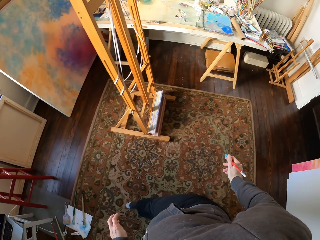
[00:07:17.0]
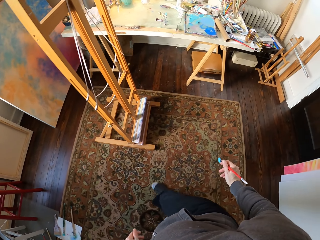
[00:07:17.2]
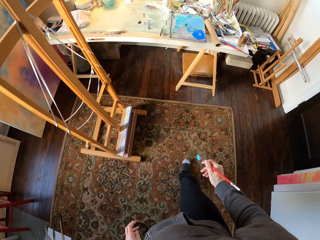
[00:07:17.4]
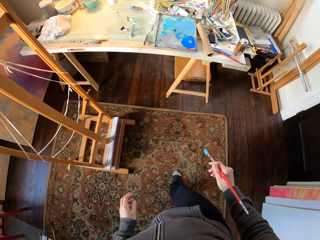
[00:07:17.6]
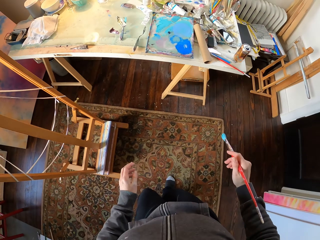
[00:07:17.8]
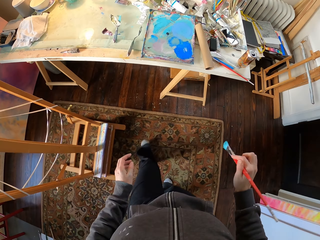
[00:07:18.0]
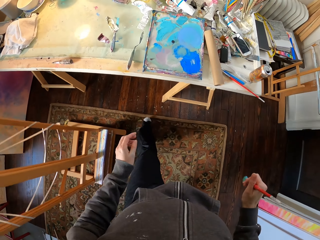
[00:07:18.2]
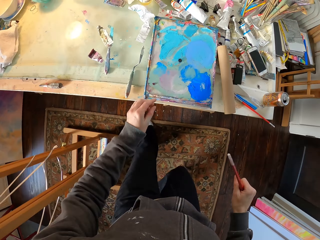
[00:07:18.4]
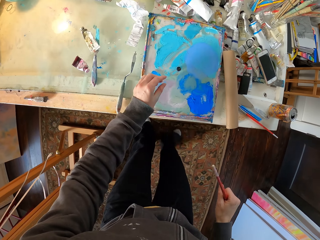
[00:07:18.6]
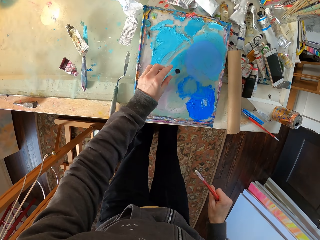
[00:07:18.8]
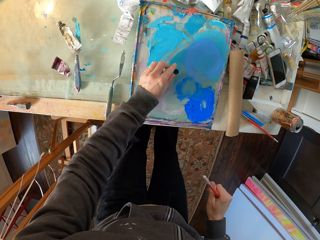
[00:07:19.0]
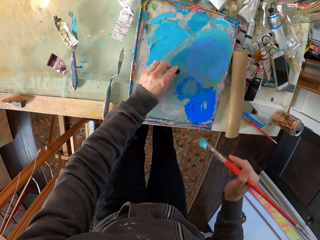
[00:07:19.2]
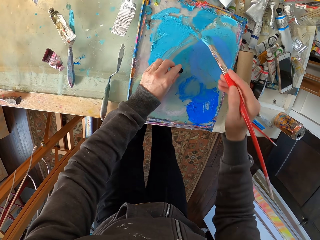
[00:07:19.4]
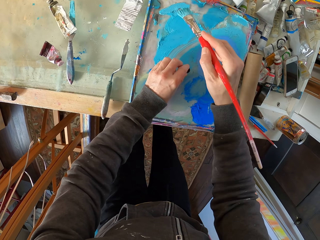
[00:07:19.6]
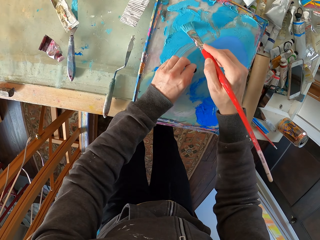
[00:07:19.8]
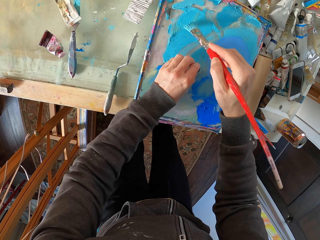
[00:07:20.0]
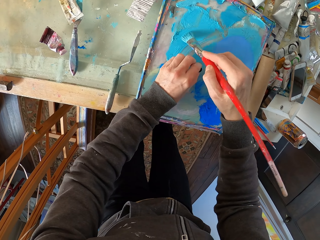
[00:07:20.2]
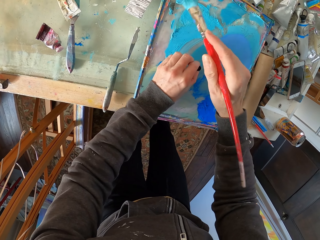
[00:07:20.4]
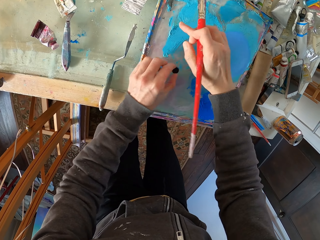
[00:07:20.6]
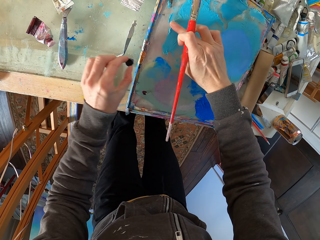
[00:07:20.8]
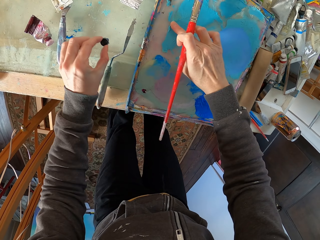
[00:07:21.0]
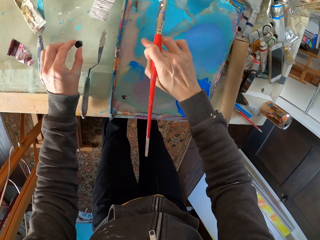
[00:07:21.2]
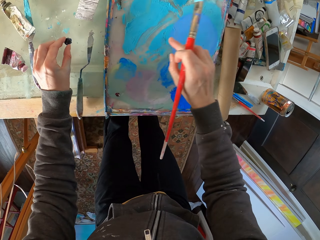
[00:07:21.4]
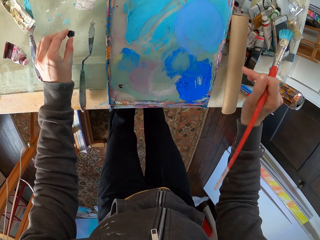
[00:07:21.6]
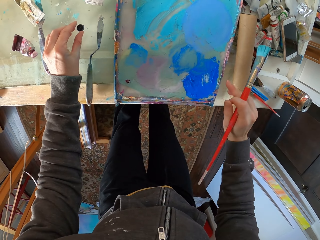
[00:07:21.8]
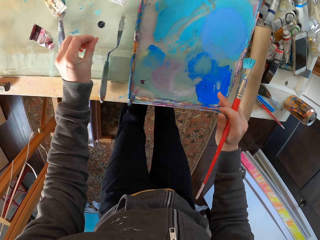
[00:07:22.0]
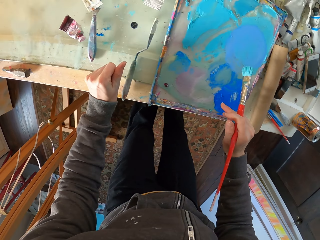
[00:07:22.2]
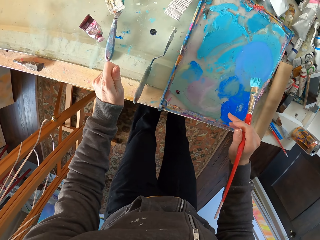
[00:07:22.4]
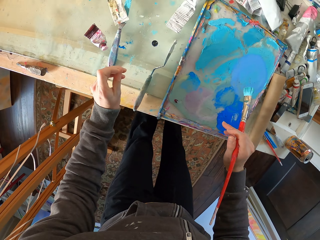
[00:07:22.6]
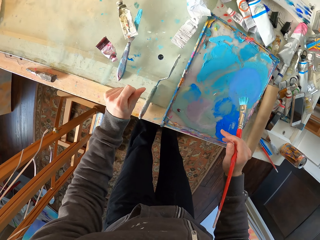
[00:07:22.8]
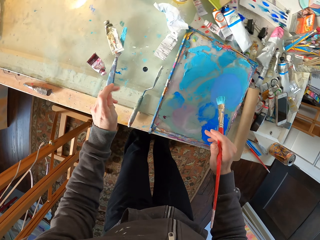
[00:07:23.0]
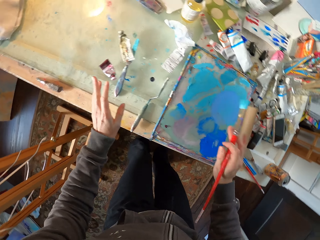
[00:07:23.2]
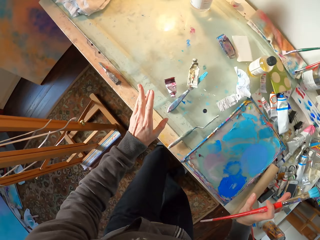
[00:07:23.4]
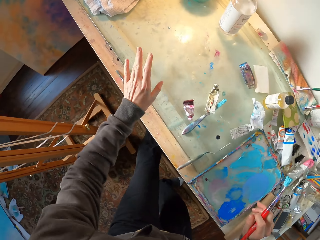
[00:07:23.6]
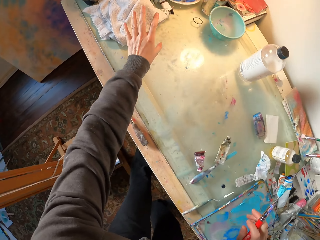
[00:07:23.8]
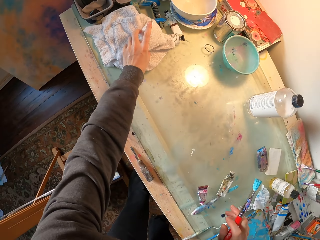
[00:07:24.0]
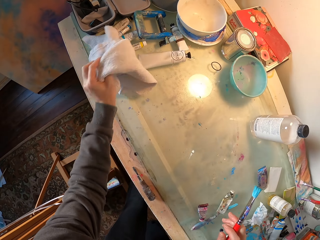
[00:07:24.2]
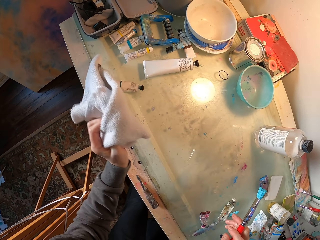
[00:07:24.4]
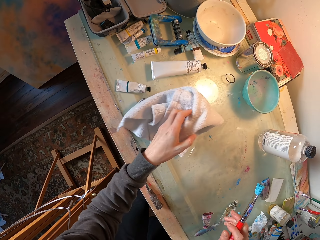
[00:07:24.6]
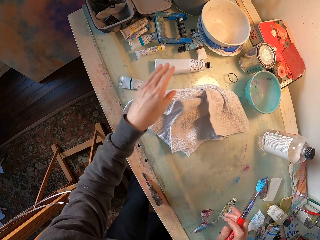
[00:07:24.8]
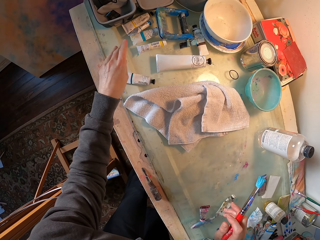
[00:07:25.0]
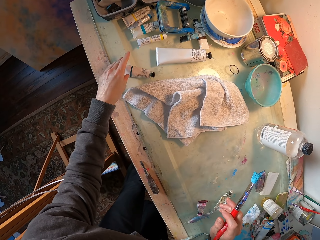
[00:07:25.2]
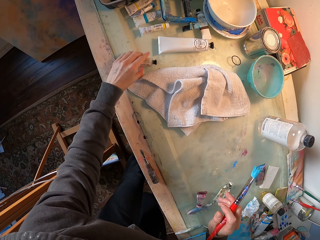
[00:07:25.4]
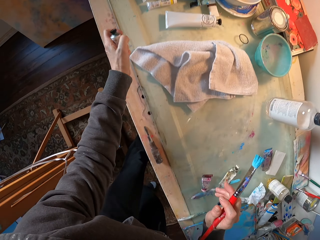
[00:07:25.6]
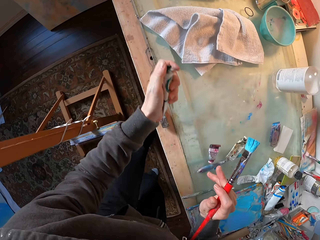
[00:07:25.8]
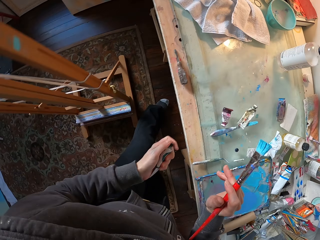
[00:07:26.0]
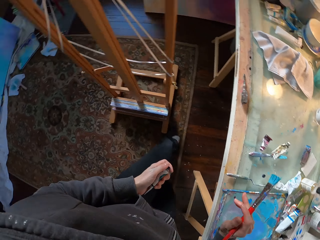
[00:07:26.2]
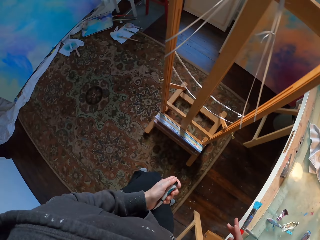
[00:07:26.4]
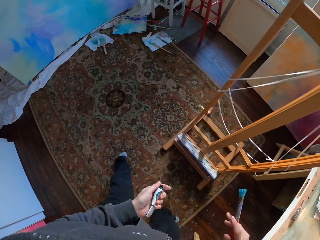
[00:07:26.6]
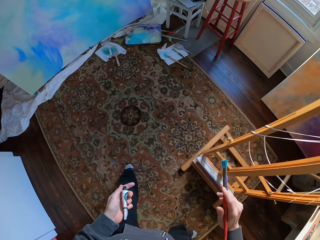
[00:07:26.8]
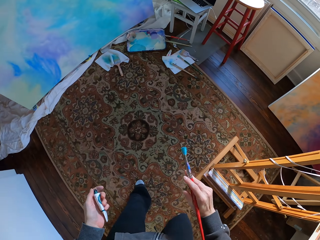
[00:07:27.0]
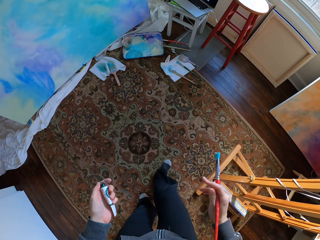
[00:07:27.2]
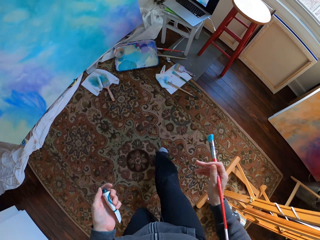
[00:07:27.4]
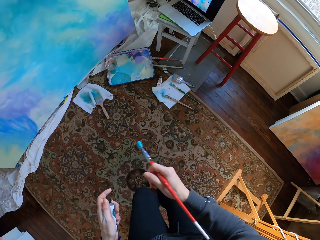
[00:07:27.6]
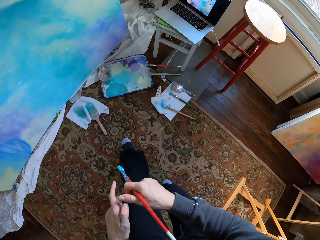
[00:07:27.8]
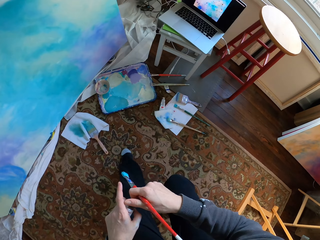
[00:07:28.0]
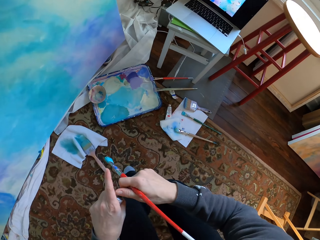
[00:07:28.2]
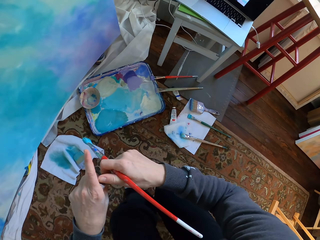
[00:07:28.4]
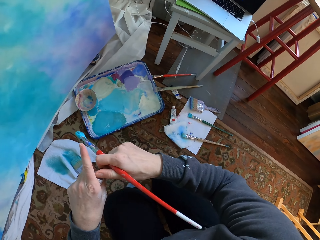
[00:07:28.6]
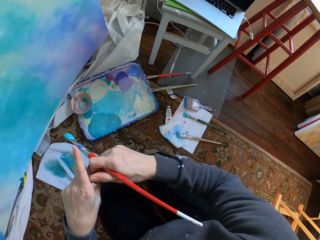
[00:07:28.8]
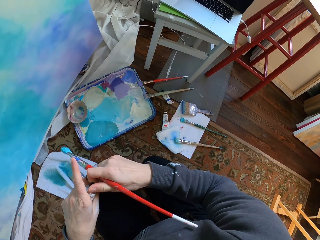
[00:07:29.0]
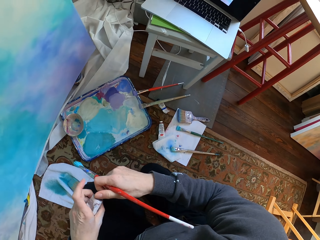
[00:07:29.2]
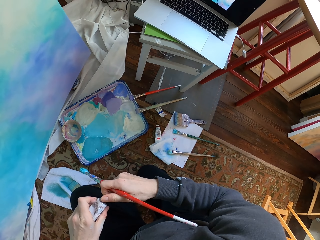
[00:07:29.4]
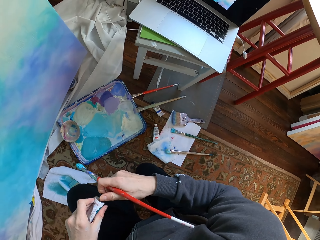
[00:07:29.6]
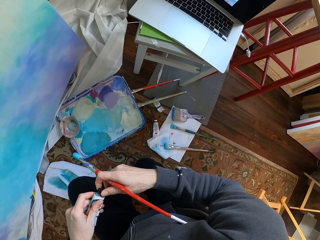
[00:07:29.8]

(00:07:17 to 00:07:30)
The camera wearer walks towards the table. They mix the paint. They brush paint. They pick the small towel. They drop the towel. They pick the paint tube. They walk towards the board.

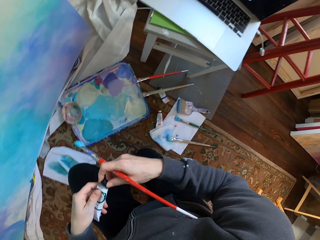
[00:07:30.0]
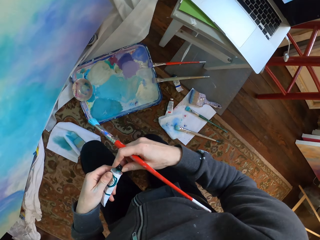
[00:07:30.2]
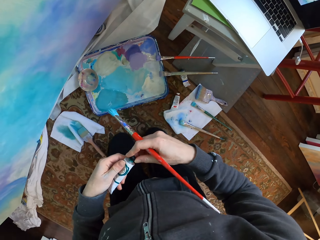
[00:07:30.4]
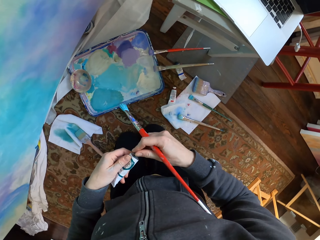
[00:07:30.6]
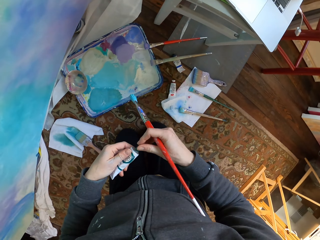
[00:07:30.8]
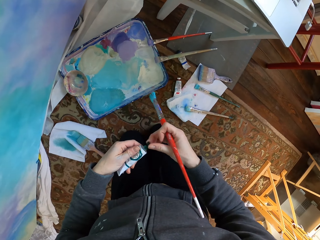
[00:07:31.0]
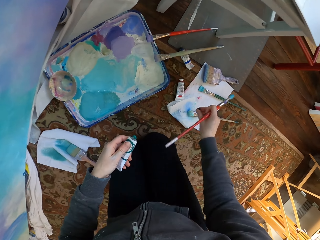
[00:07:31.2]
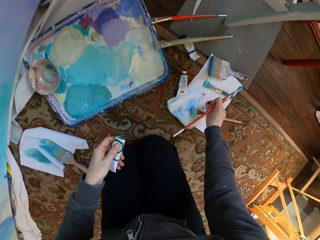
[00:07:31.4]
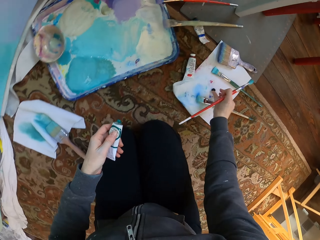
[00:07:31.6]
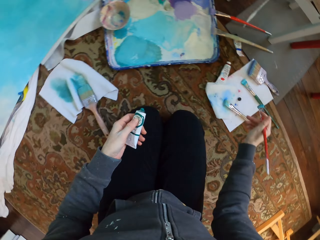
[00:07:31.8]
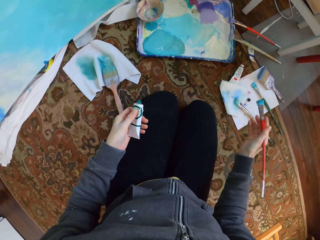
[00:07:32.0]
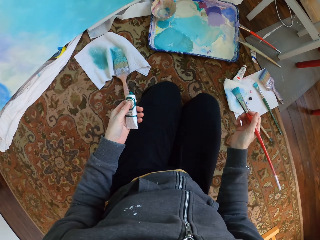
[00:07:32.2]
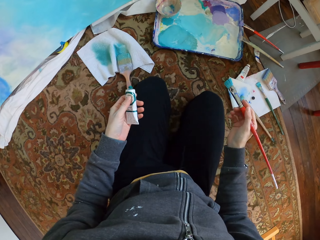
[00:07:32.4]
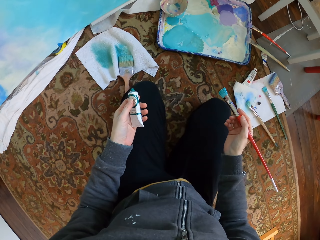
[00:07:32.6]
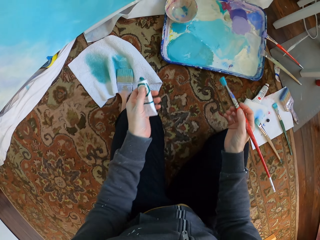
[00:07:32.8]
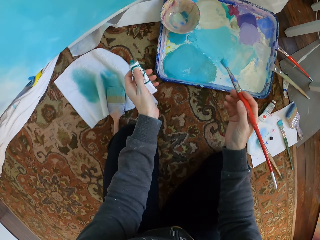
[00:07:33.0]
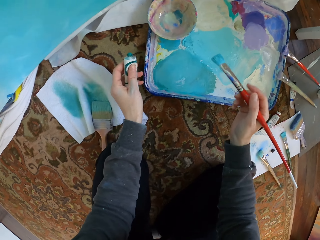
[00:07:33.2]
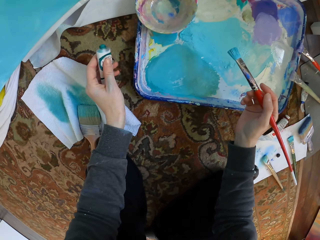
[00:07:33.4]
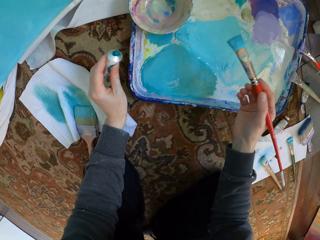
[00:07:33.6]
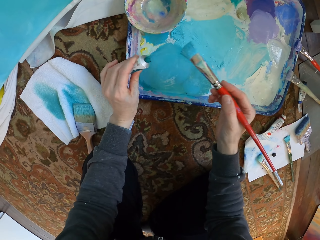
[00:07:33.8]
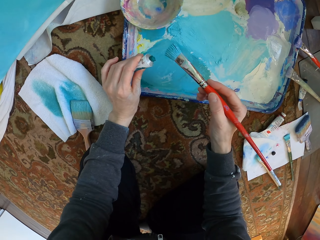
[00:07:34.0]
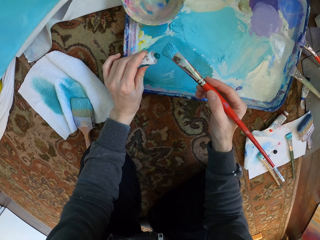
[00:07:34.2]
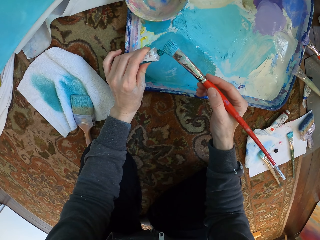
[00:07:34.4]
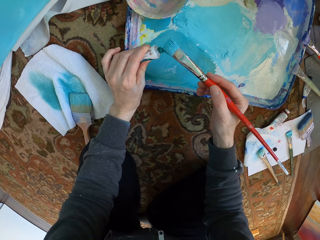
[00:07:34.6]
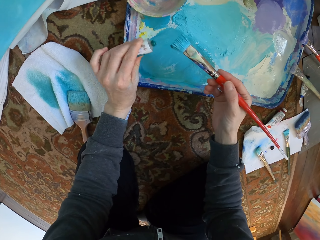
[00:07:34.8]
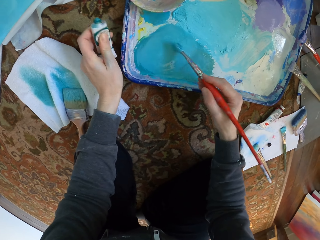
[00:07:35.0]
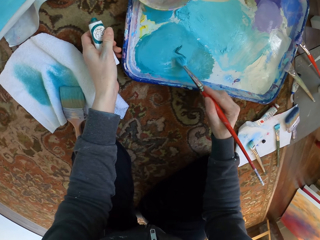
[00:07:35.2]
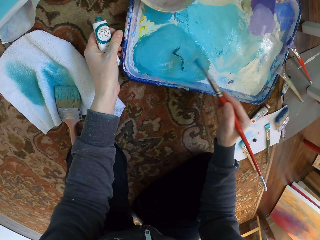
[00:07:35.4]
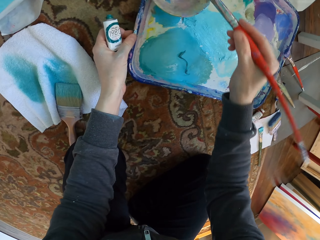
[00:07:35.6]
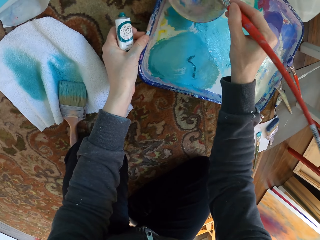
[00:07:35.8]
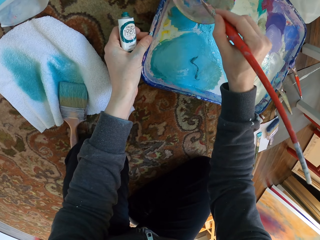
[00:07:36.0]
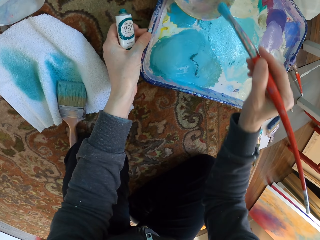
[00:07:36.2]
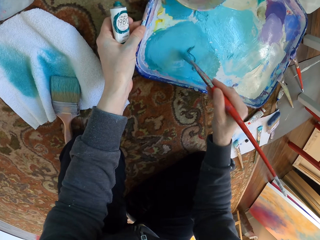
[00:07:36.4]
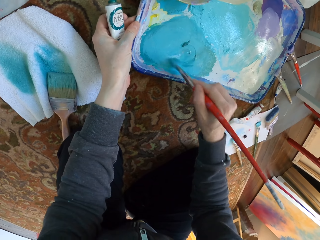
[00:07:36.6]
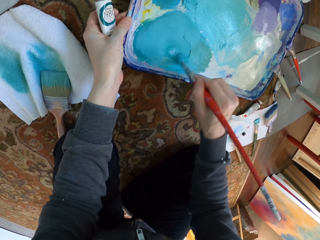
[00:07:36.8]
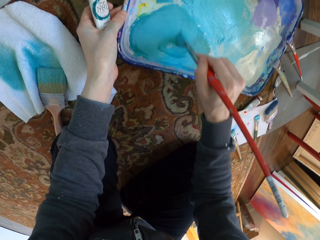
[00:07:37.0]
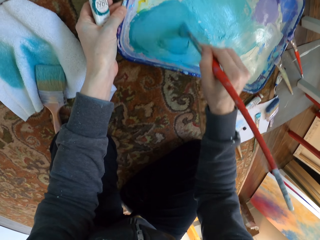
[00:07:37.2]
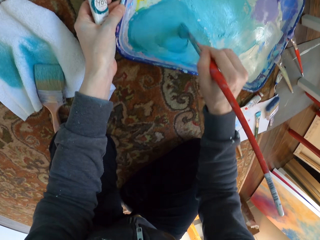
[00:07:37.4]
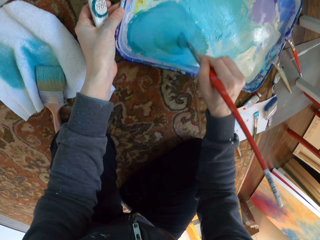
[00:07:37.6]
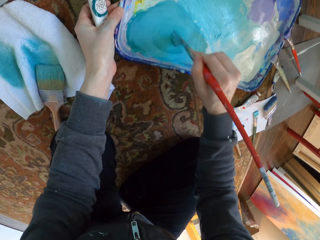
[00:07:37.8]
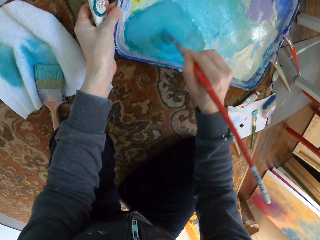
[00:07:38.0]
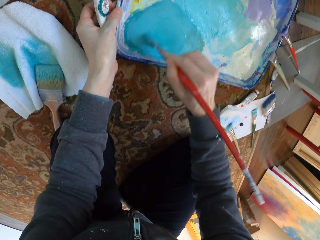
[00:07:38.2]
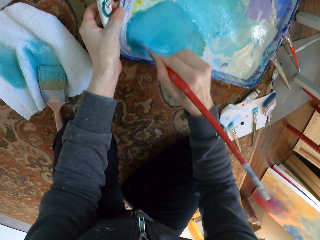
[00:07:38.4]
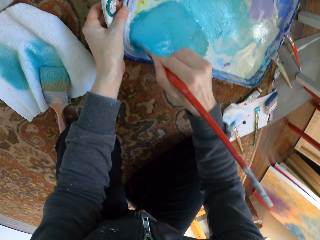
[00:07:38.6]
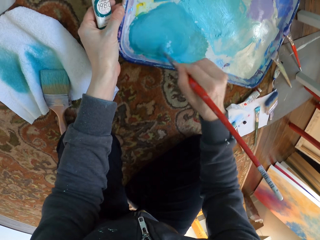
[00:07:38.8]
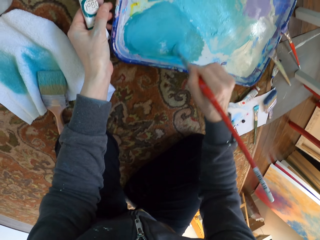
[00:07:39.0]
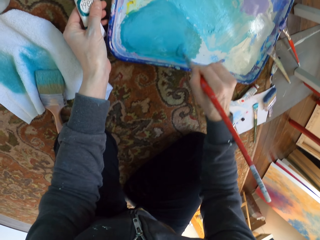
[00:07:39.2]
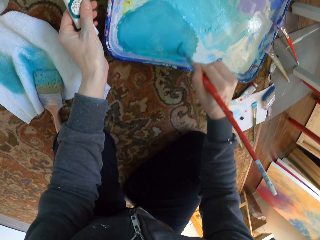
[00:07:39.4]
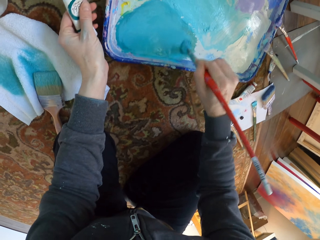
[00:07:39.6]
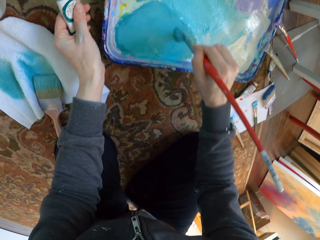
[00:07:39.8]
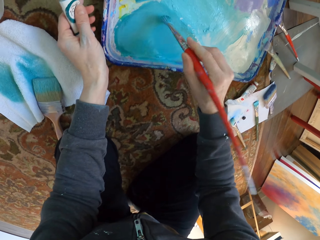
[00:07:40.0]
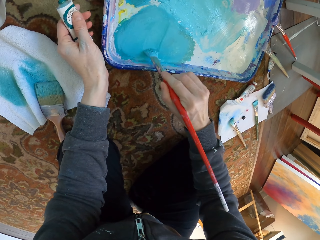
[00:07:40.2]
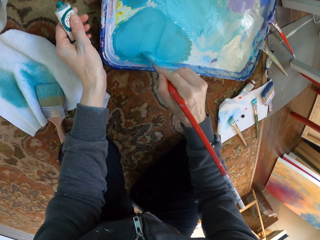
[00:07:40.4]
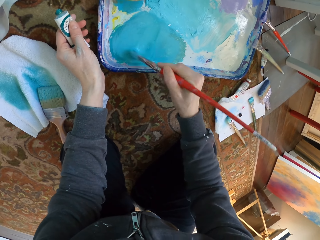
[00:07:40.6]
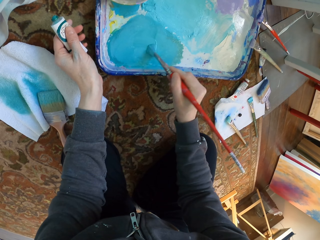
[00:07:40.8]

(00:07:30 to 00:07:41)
The camera wearer kneels. They open the paint tube. They press cream. They drop the paint tube top. They apply the paint on the paint brush. They add cream on the paint. They dip the paint brush in the paint dish. They mix the paint. They brush paint.
